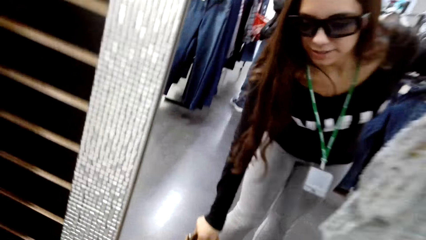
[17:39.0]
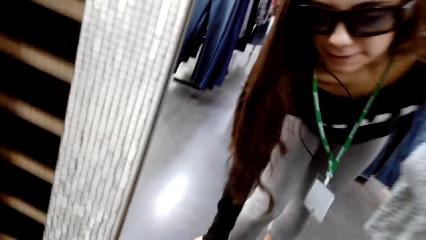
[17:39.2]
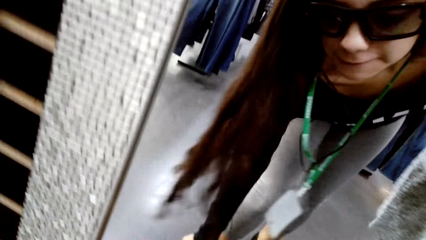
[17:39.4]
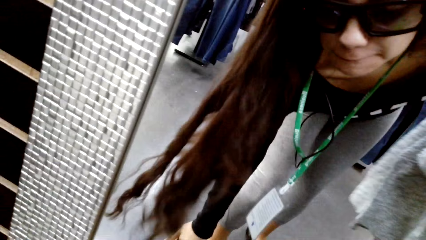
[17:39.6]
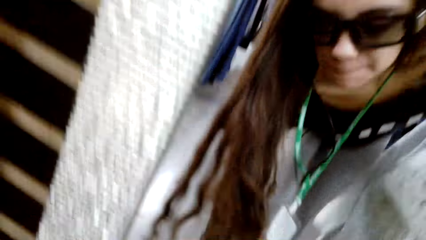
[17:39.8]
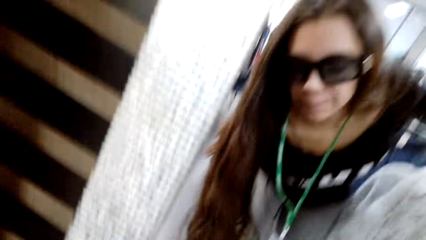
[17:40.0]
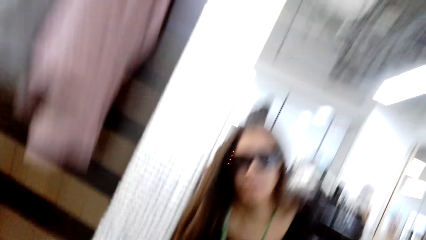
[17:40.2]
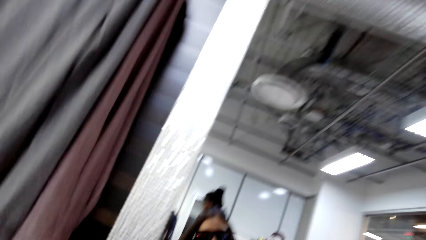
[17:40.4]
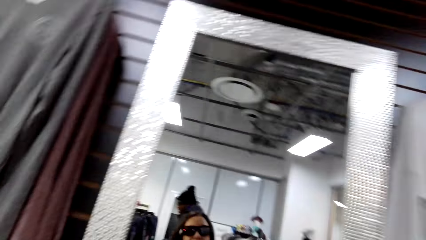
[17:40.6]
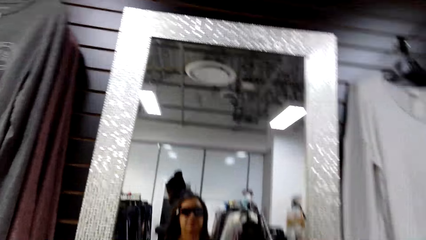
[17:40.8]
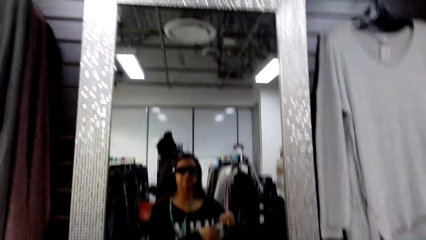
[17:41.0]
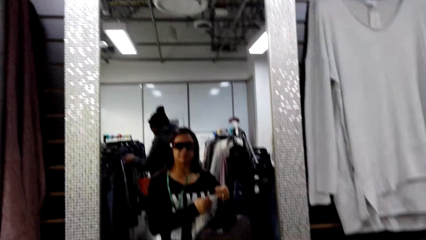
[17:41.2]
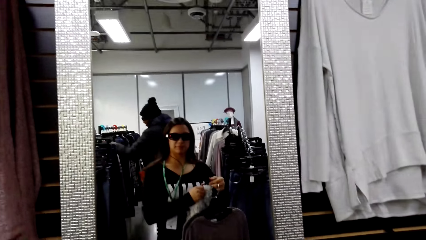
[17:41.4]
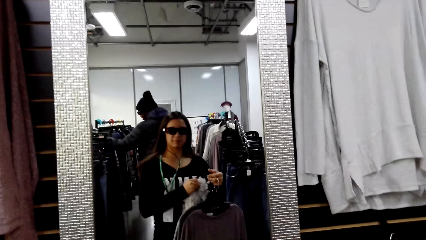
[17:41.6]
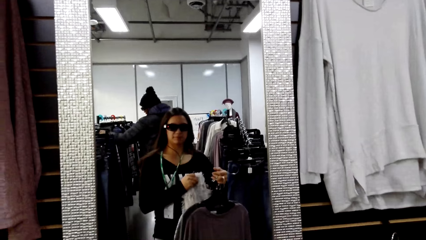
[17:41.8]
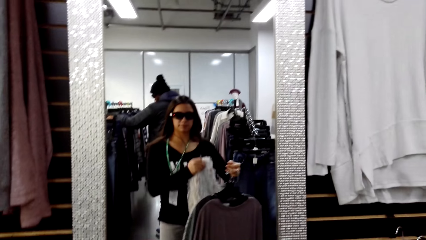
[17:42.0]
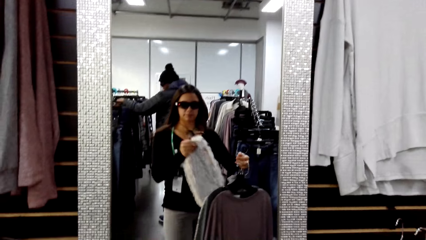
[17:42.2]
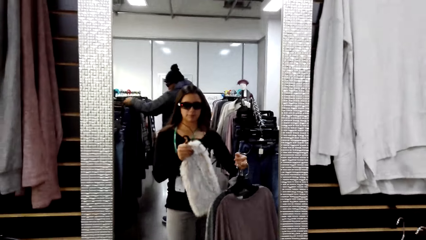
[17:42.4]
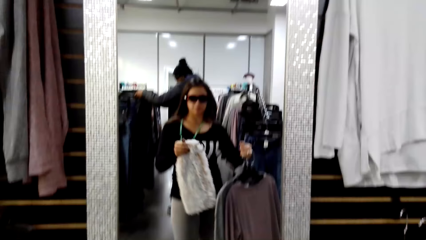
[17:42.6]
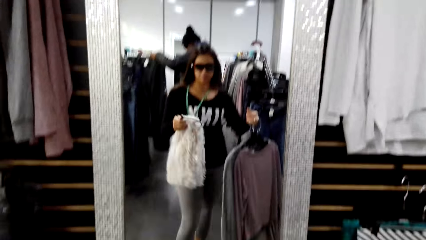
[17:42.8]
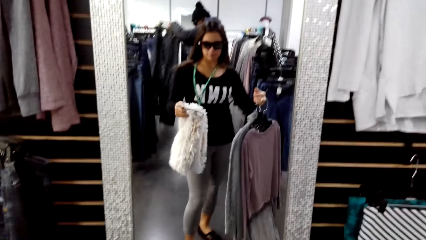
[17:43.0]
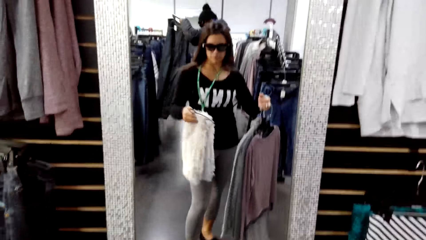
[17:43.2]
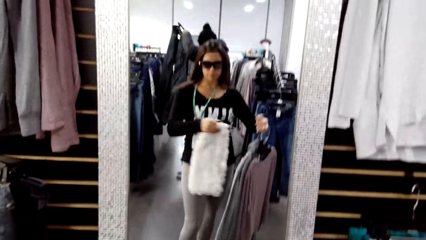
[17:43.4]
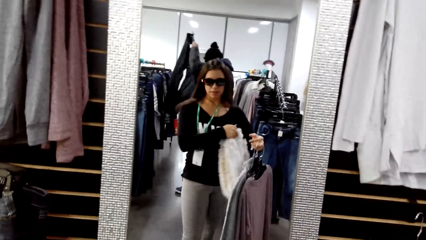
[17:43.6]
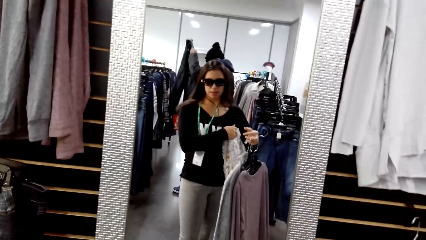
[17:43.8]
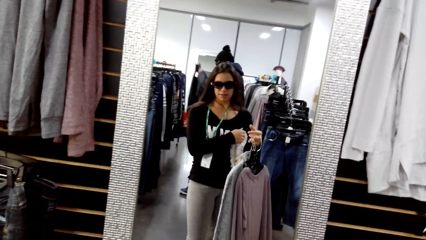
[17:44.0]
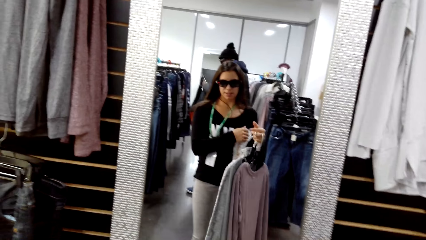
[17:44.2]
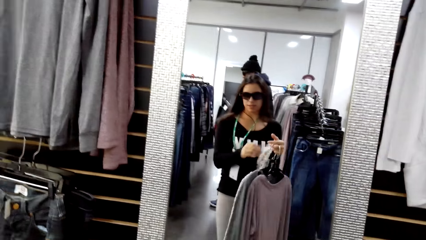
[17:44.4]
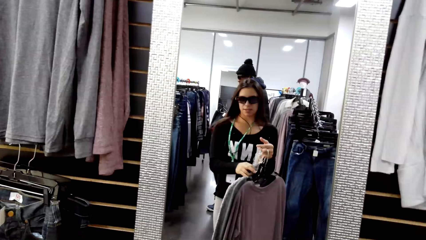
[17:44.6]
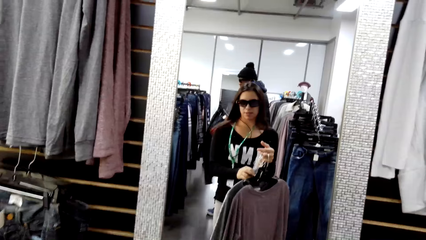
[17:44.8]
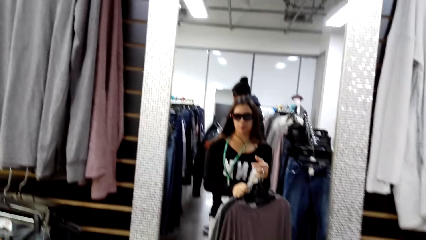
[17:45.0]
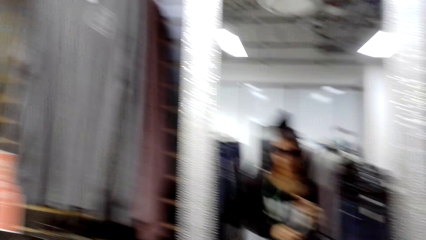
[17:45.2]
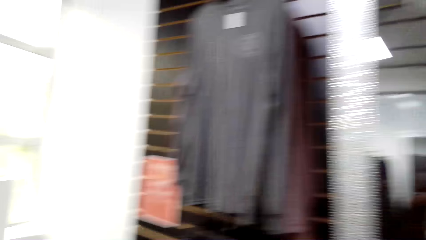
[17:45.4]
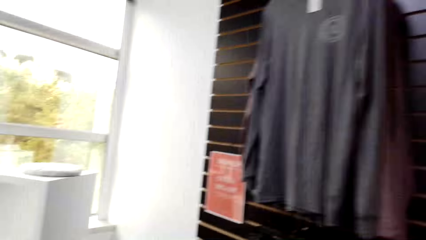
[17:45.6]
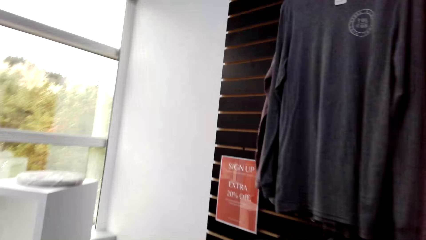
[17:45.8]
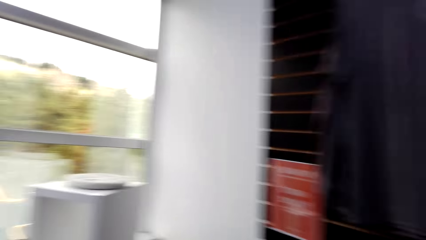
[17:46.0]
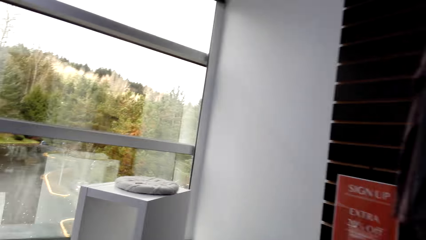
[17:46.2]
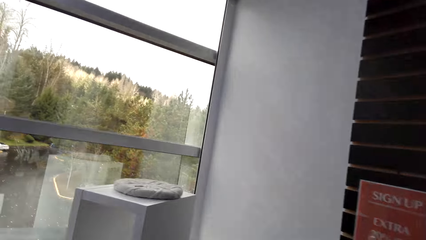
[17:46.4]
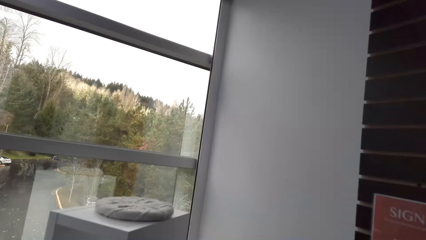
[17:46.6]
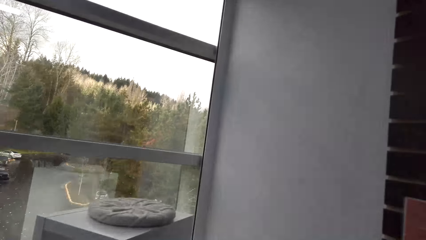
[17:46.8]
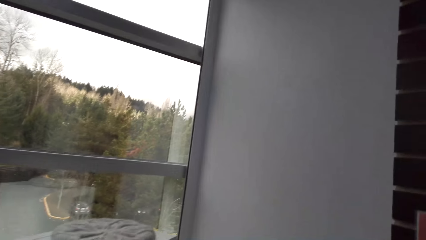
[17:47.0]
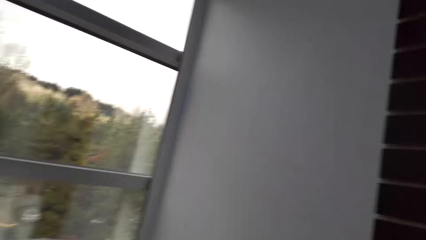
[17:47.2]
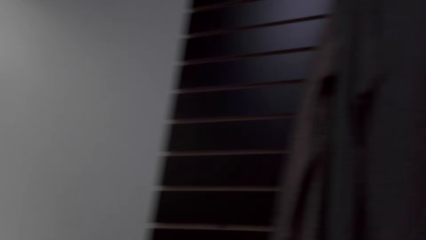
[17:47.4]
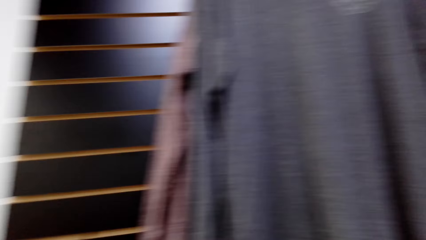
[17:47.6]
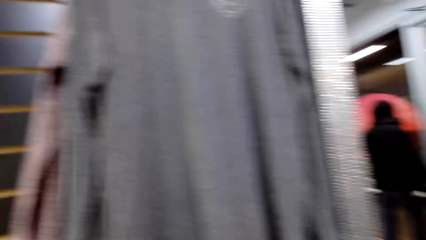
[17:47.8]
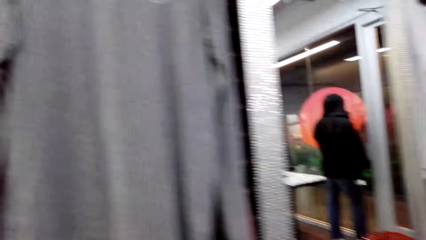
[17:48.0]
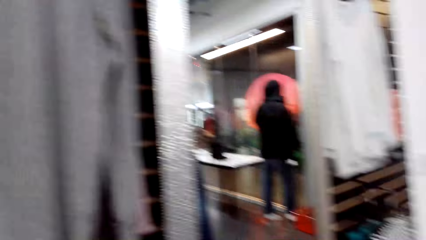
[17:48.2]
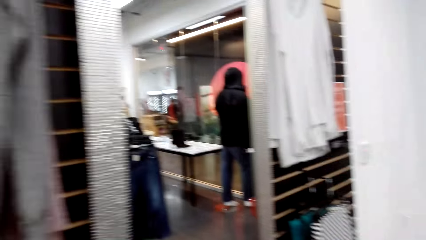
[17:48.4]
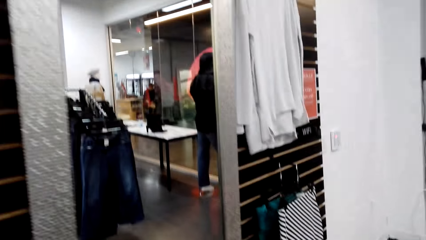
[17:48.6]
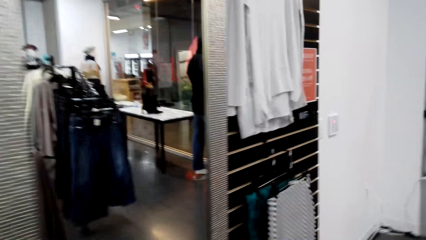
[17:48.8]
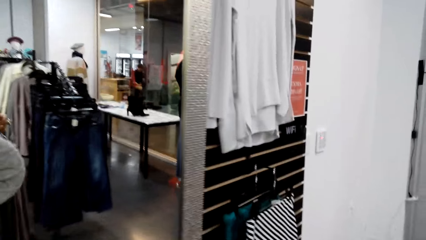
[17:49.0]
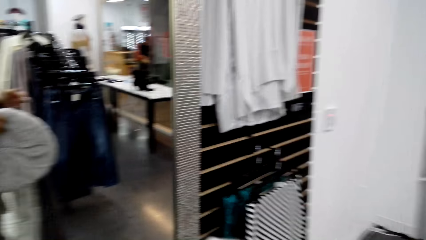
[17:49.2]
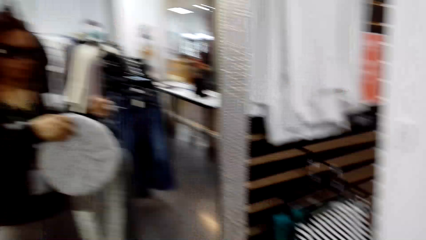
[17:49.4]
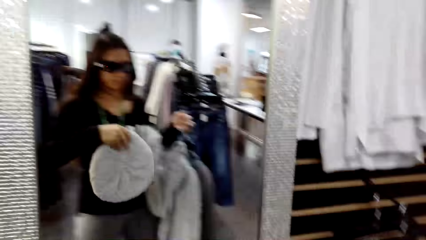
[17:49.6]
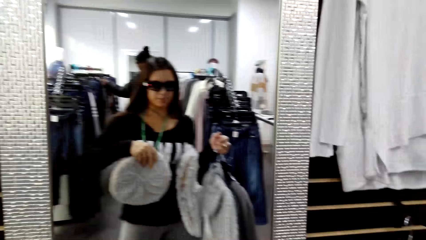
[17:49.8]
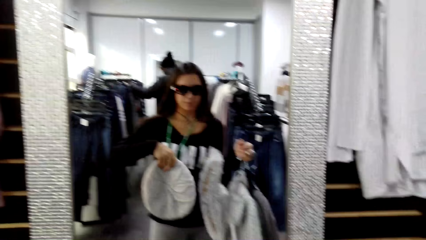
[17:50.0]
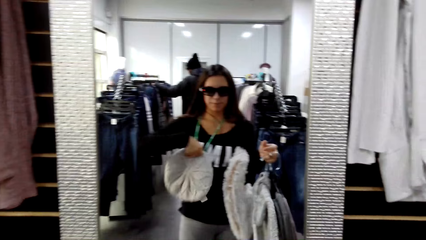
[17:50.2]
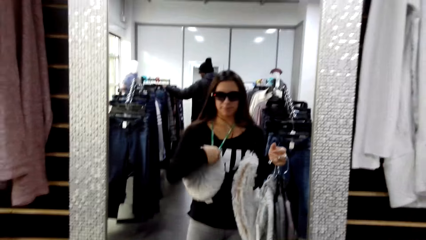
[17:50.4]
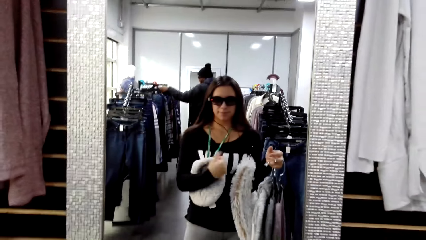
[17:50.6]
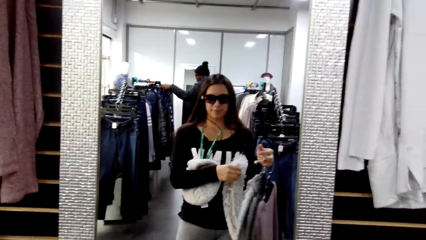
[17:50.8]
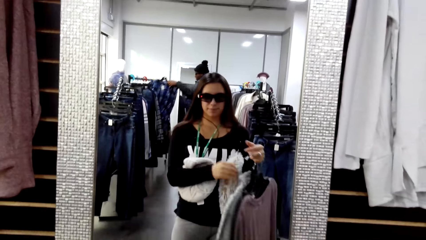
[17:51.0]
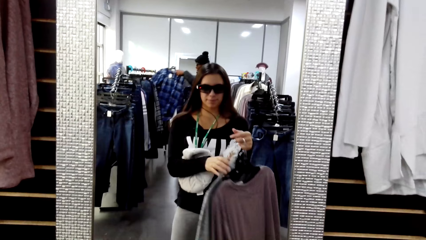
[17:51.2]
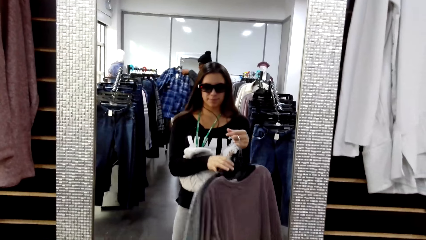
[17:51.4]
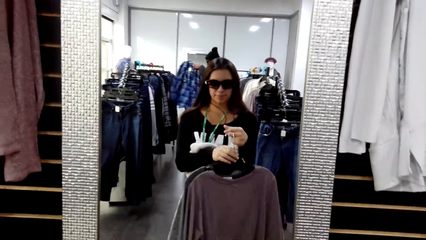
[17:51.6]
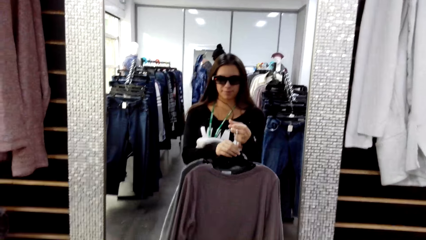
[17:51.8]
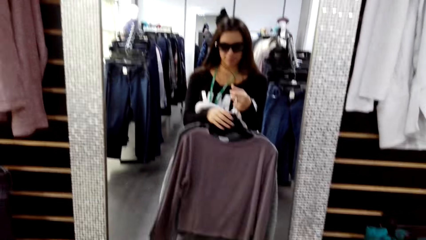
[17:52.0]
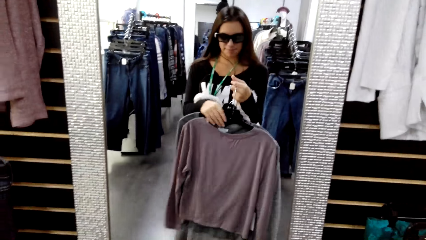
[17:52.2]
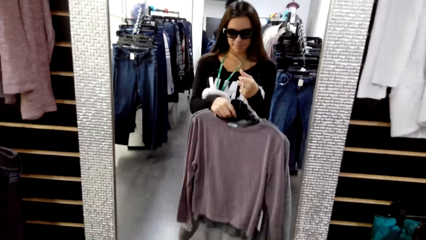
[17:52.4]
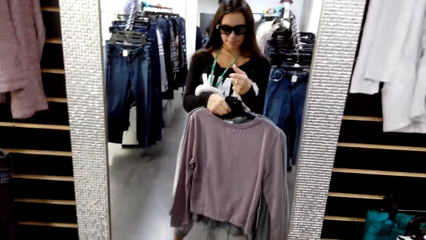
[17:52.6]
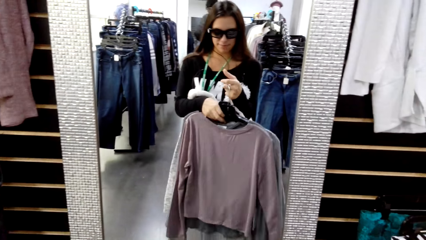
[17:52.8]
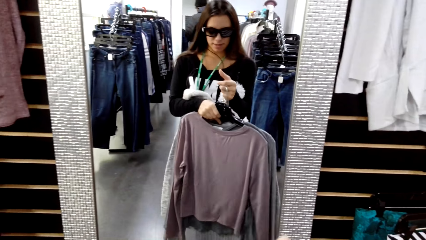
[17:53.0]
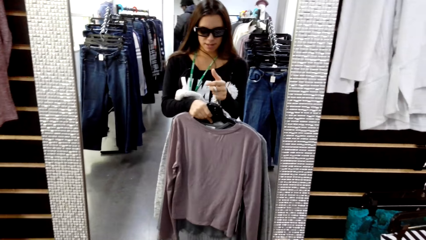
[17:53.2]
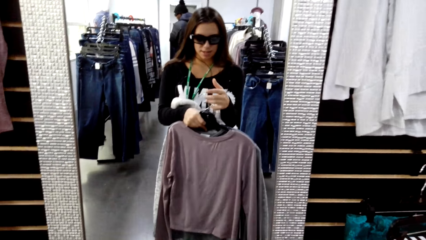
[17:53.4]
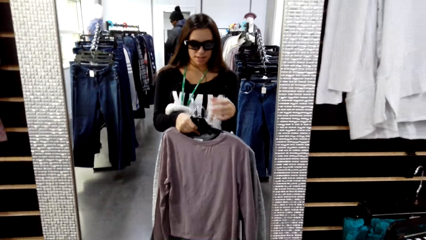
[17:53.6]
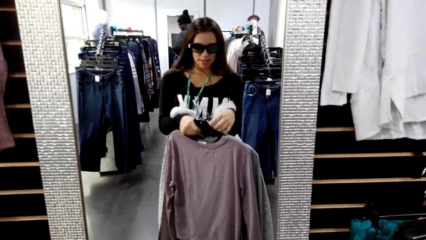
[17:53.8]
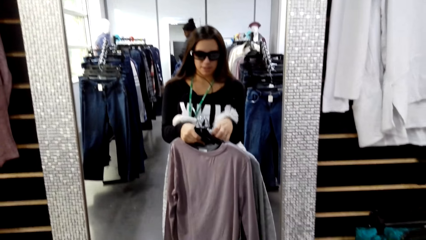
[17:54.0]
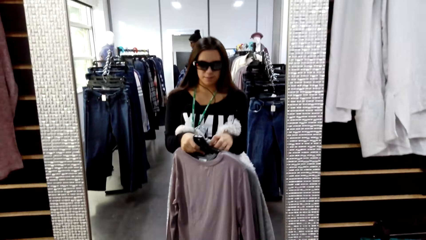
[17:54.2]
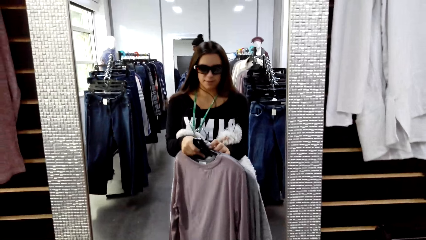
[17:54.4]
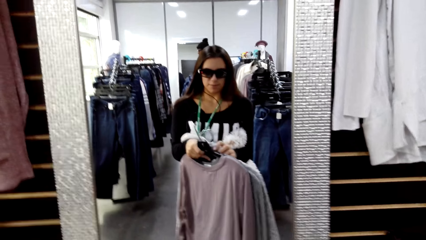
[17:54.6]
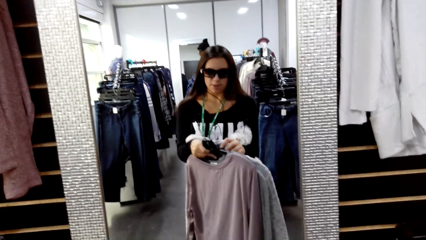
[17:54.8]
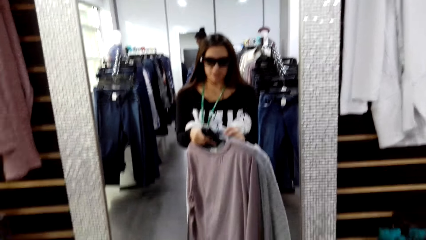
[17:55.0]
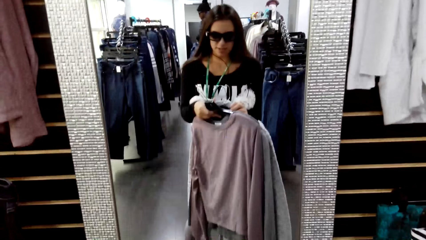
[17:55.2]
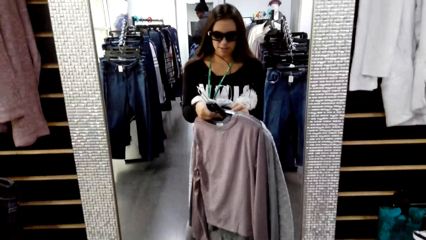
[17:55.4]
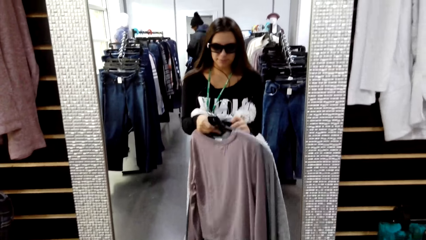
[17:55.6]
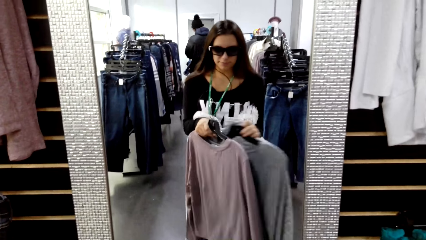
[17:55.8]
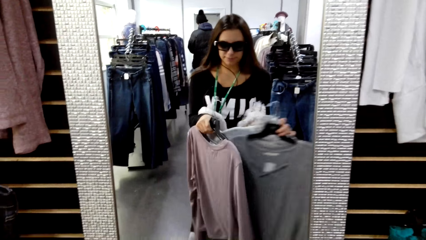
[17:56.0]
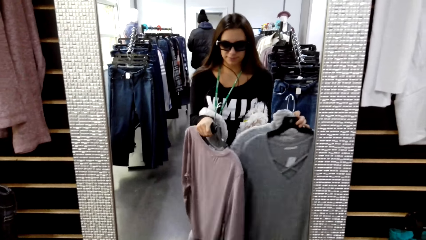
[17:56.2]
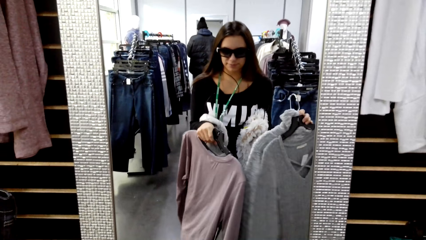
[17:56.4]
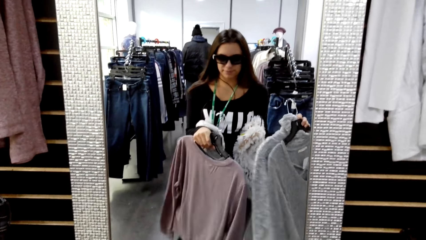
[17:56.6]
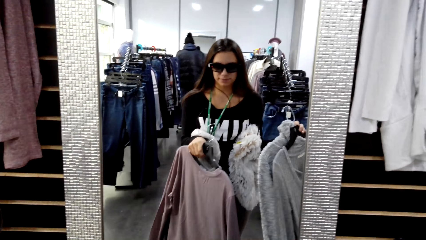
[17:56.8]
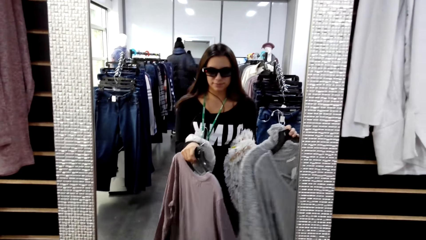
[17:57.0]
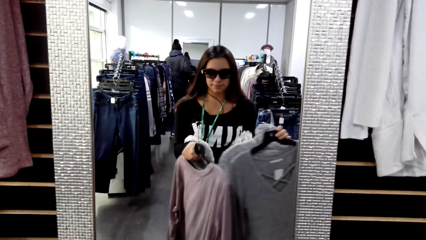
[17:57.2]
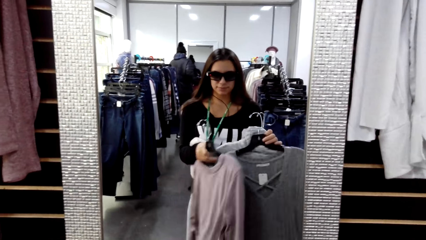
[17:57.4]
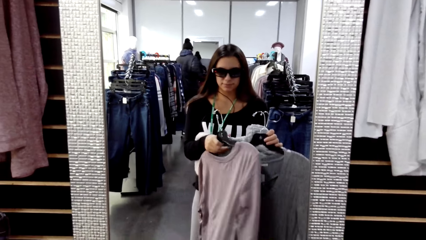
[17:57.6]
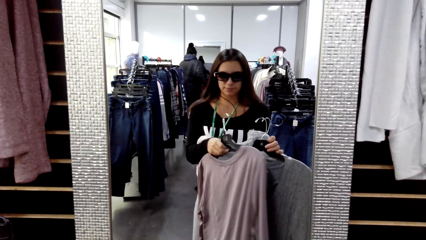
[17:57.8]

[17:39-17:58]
The camera wearer places the boots on the floor. She looks at the clothes in the mirror. She looks at herself on the mirror. She walks around the store. She picks up a hat. She holds the hat. She checks out the hat on the mirror. She sorts the clothes in her hand. She checks out the clothes on the mirror.
